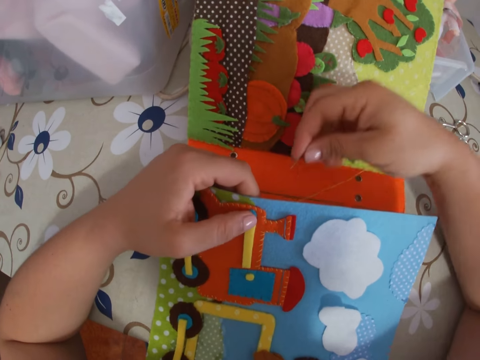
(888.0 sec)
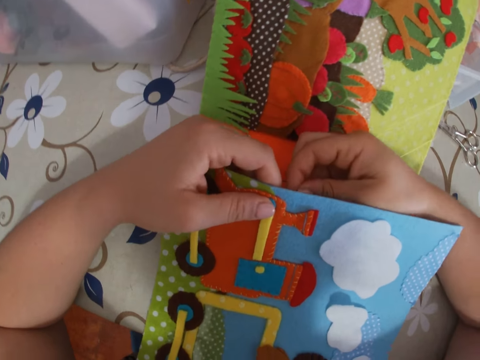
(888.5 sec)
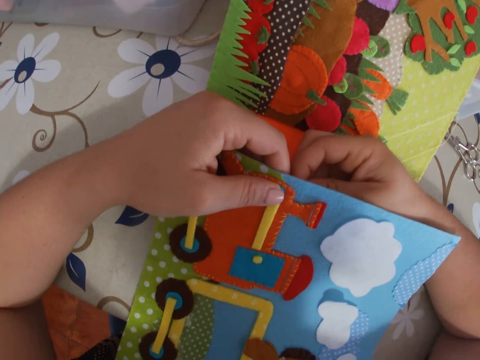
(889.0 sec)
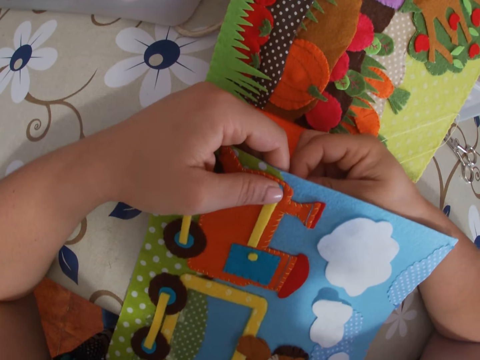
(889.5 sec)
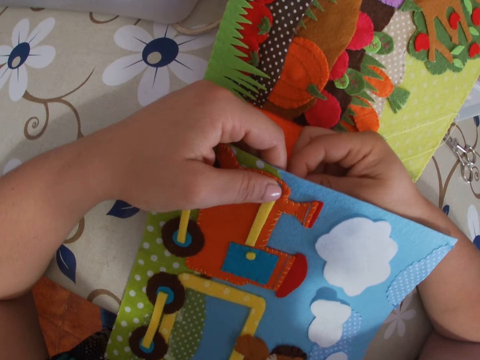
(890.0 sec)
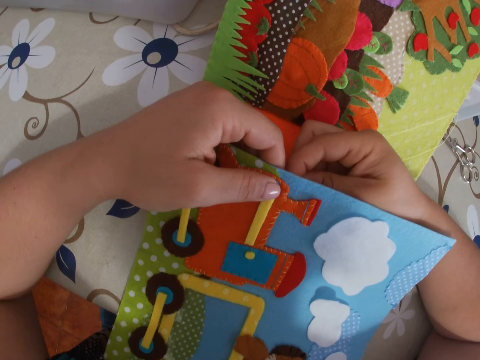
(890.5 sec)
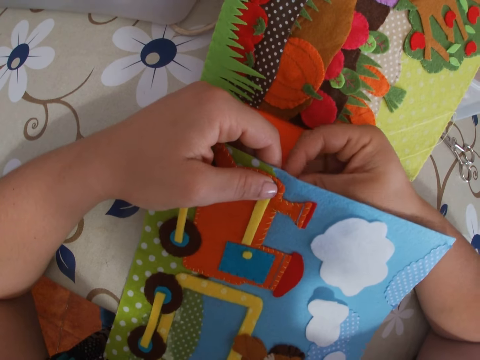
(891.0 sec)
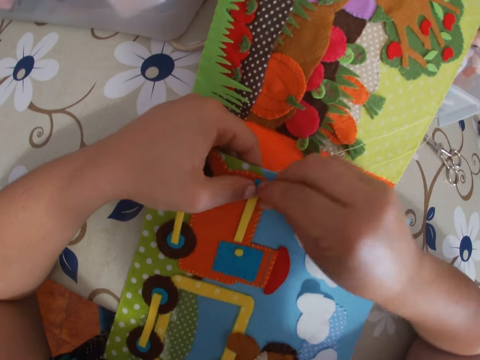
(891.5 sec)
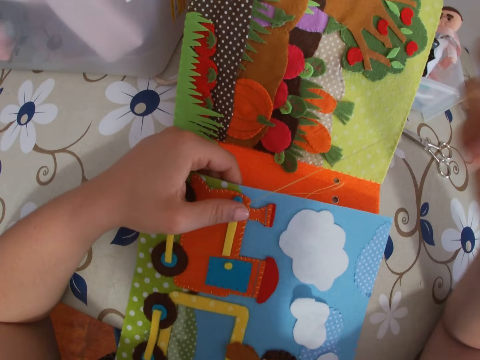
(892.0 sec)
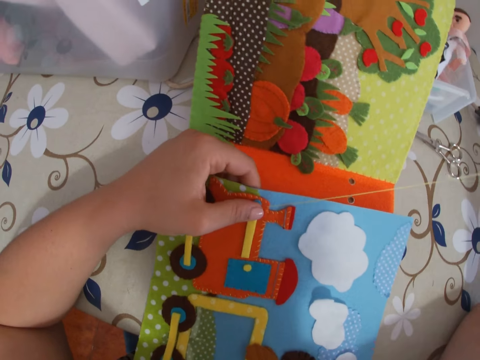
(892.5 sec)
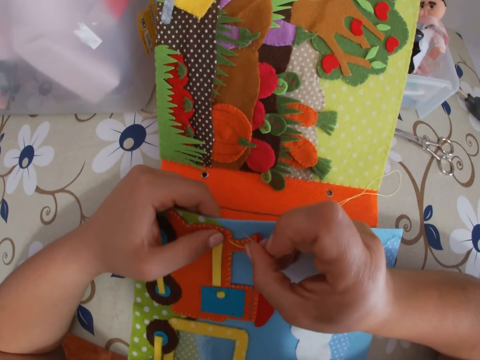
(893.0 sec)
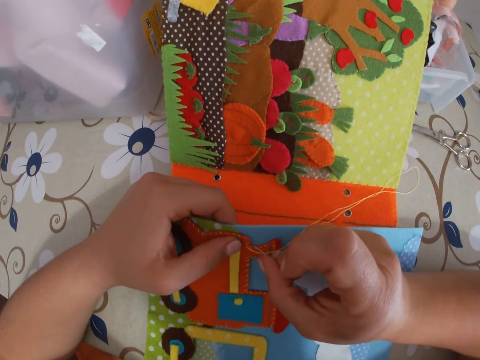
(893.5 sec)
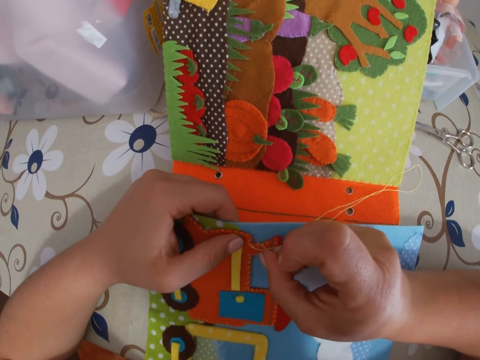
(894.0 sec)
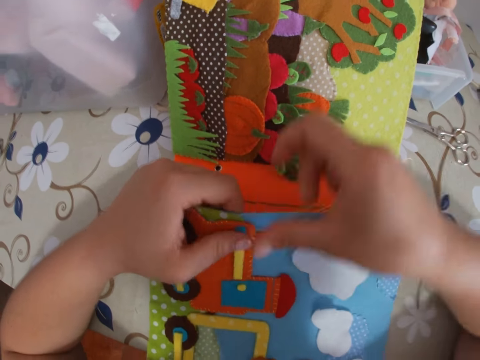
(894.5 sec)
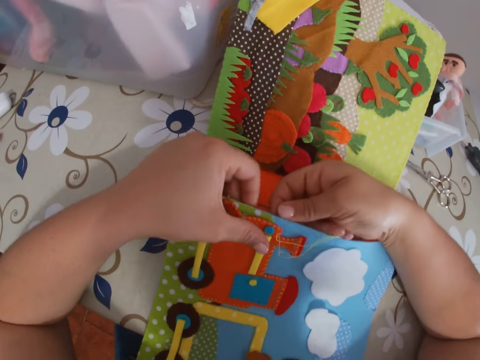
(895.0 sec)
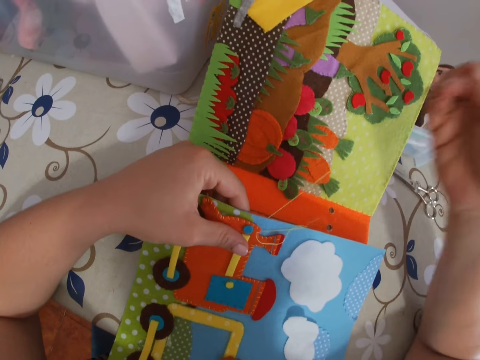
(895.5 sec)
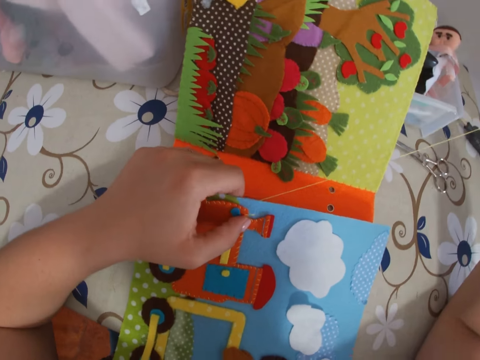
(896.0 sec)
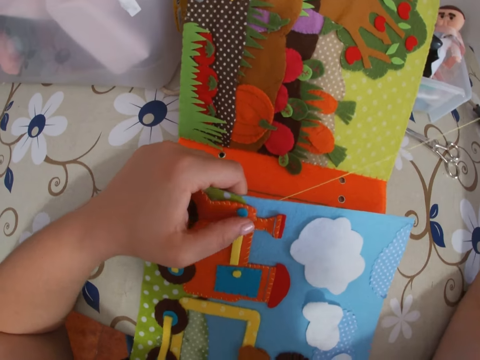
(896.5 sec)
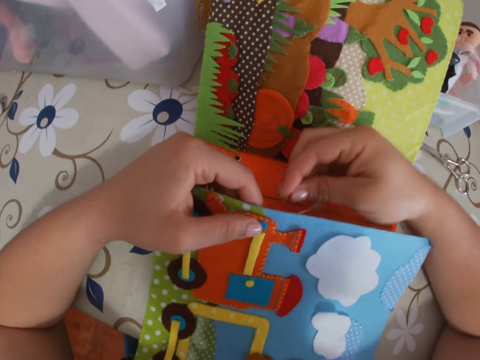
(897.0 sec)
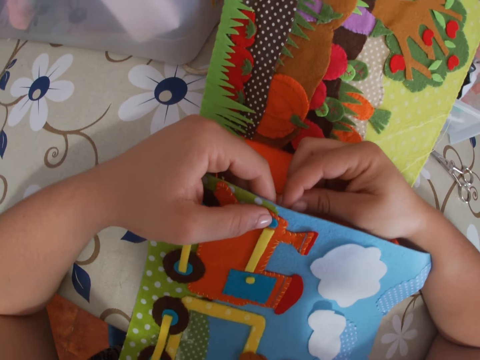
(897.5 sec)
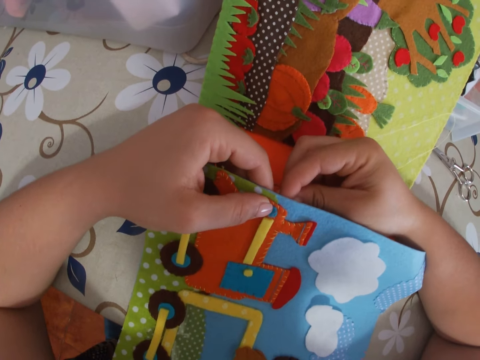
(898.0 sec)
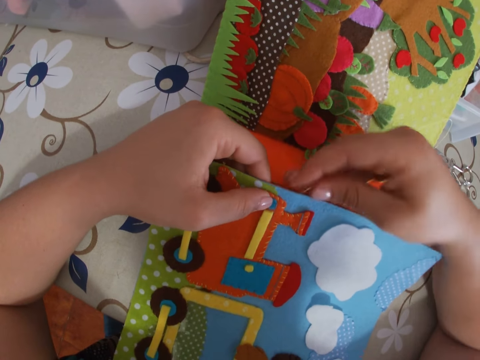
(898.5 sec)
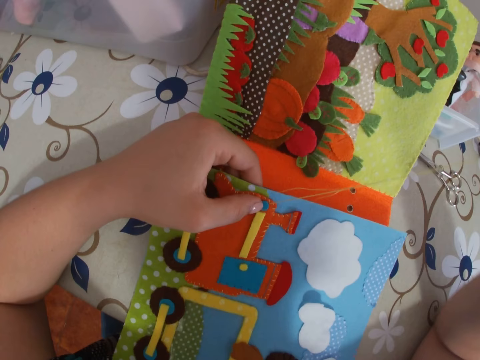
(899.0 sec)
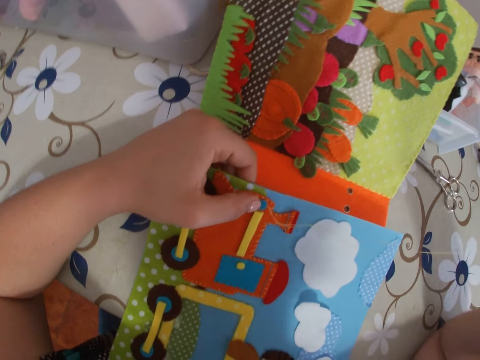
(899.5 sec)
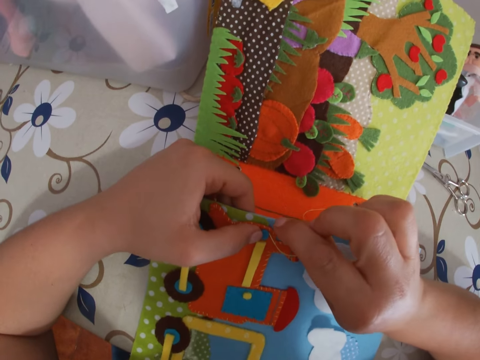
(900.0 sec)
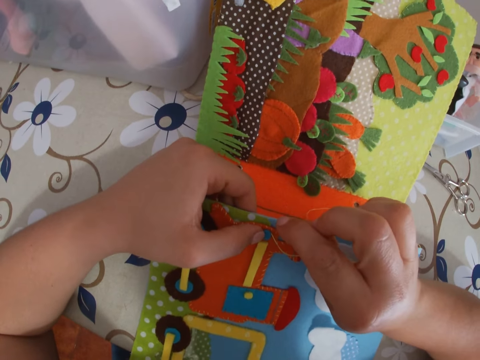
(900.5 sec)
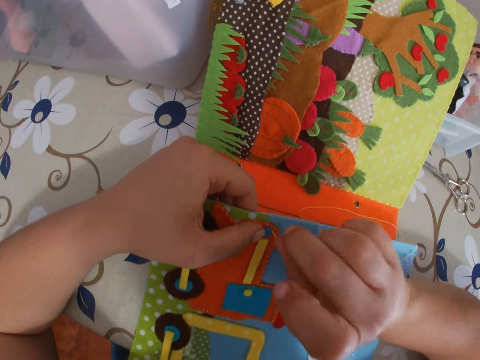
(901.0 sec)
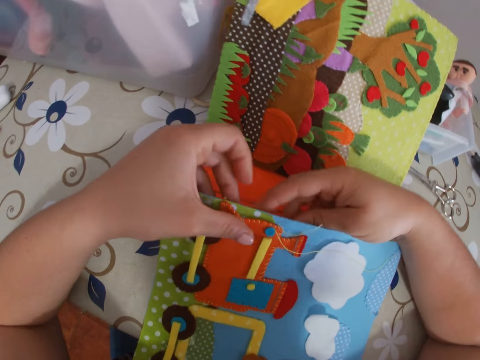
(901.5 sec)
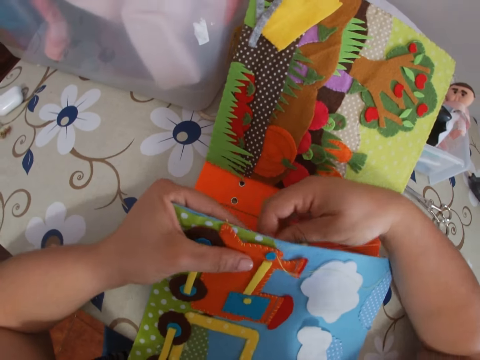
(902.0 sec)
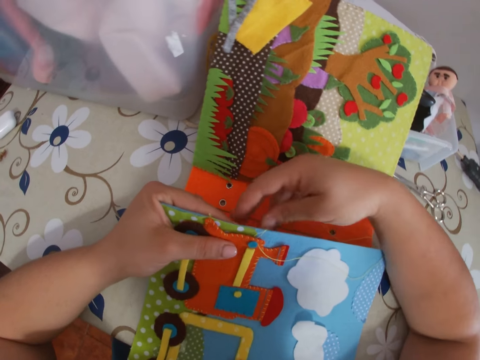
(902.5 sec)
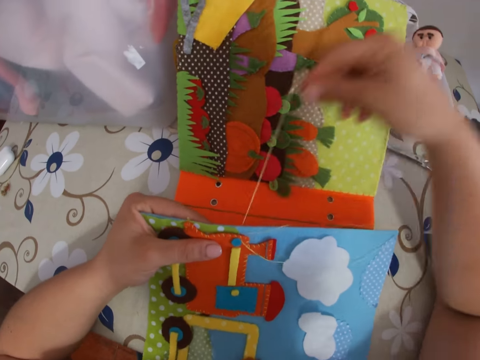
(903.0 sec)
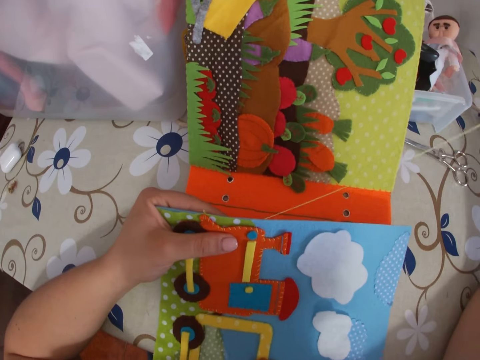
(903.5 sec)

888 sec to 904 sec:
The camera wearer sticks the needle with thread through the paper. She pulls the needle with thread through the paper with her right hand. She sticks the needle with thread through the paper. She pulls the needle with thread through the paper with her right hand. She sticks the needle with thread through the paper. She pulls the needle with thread through the paper with her right hand. She sticks the needle with thread through the paper. She pulls the needle with thread through the paper with her right hand.

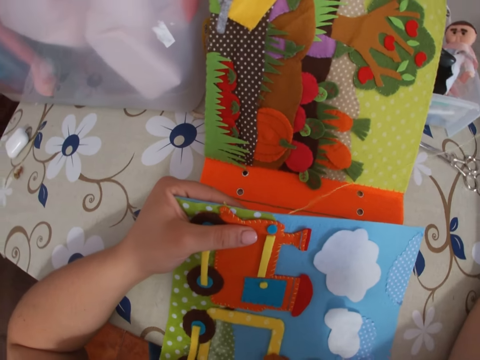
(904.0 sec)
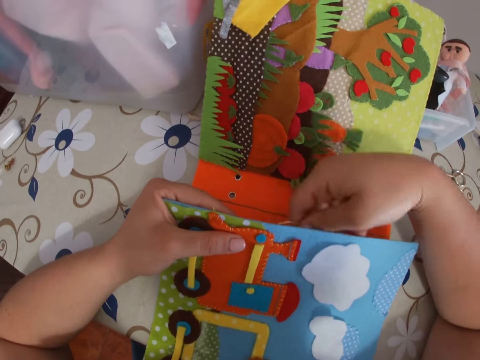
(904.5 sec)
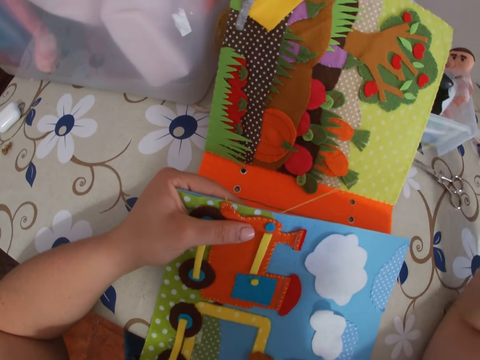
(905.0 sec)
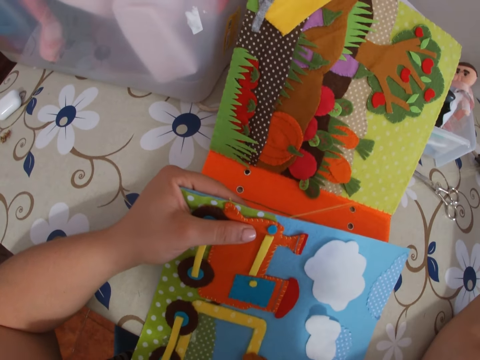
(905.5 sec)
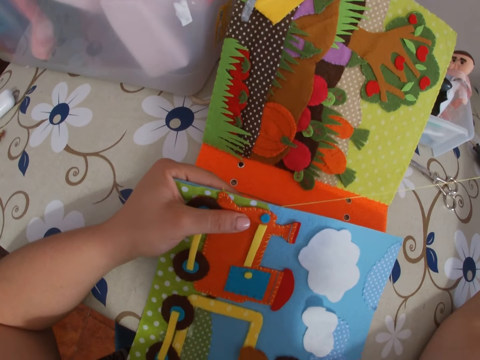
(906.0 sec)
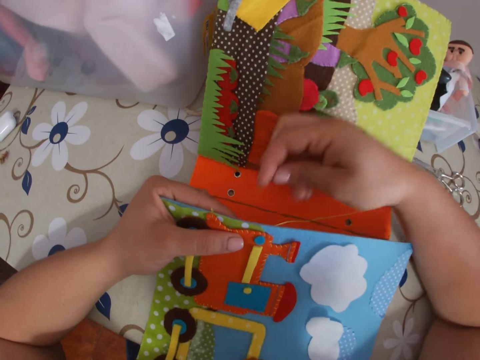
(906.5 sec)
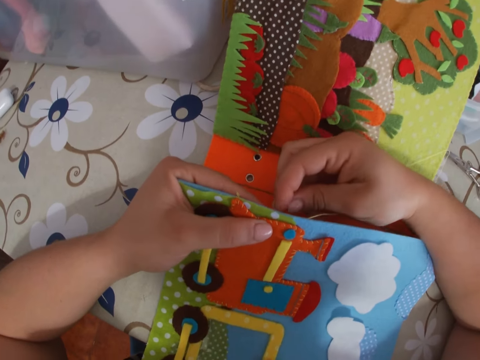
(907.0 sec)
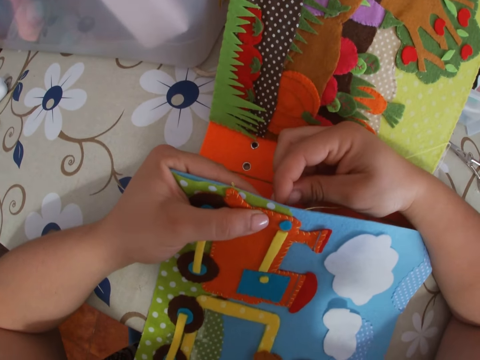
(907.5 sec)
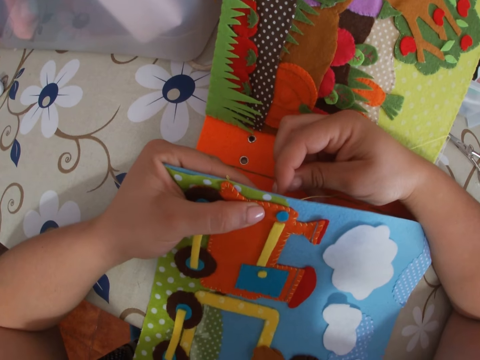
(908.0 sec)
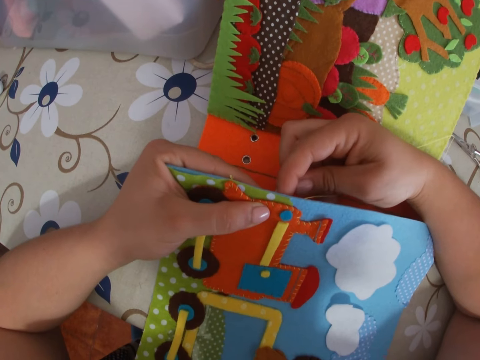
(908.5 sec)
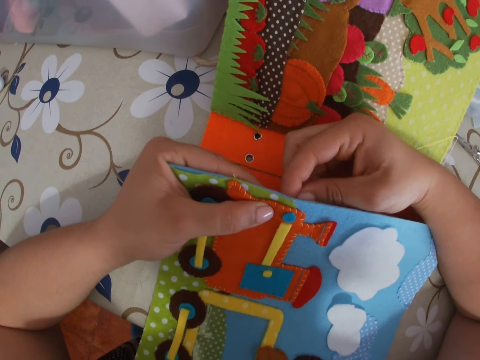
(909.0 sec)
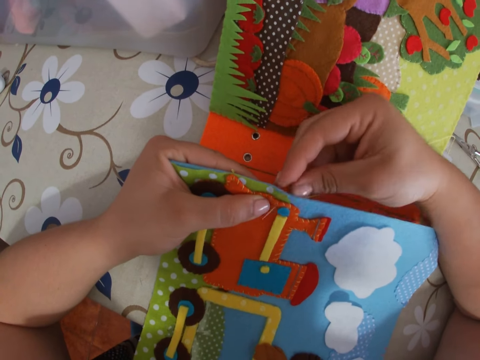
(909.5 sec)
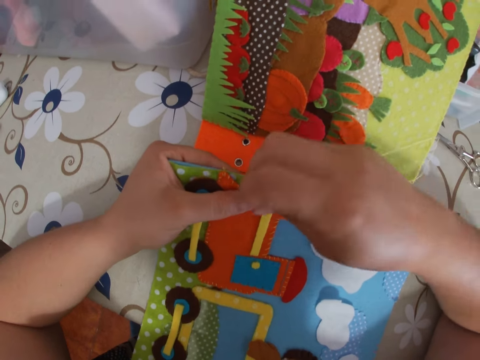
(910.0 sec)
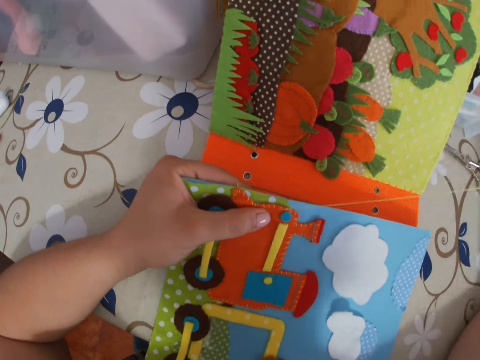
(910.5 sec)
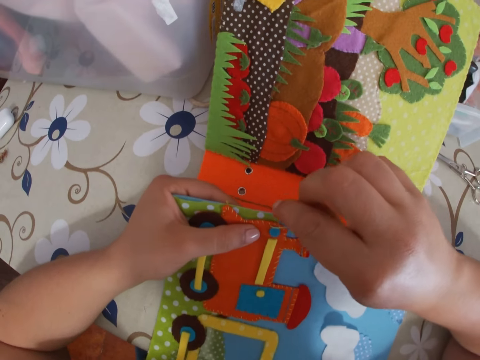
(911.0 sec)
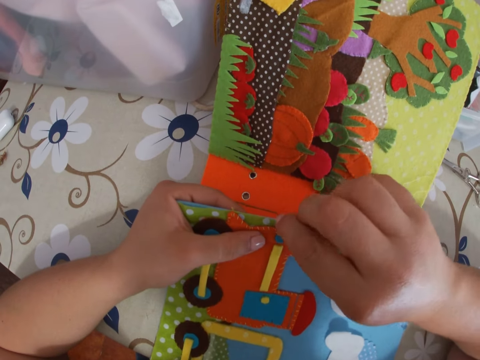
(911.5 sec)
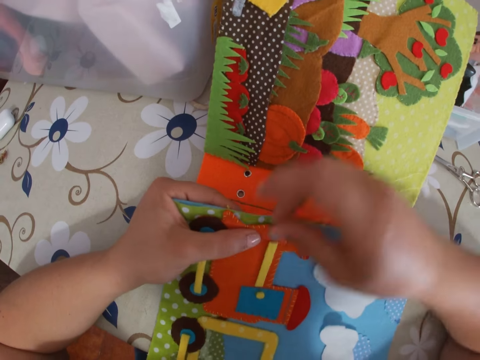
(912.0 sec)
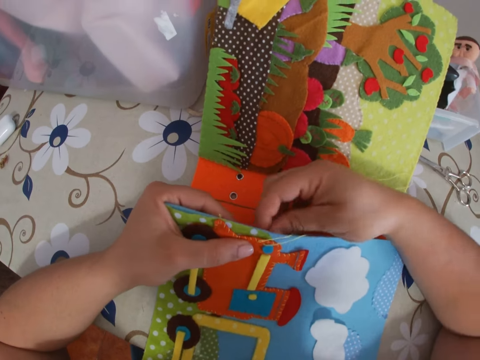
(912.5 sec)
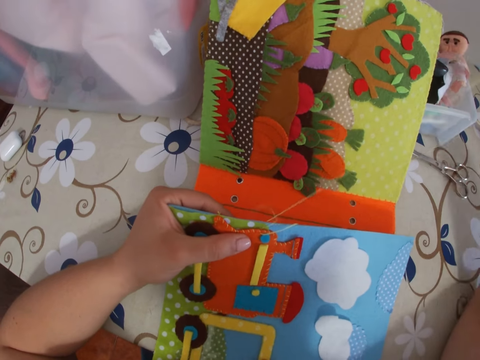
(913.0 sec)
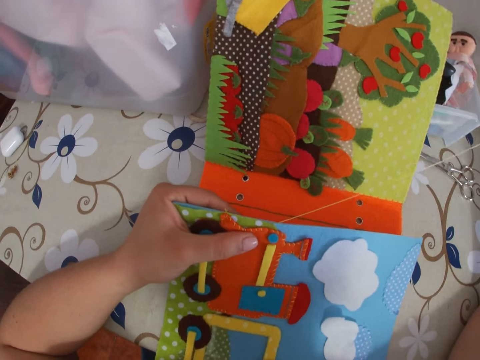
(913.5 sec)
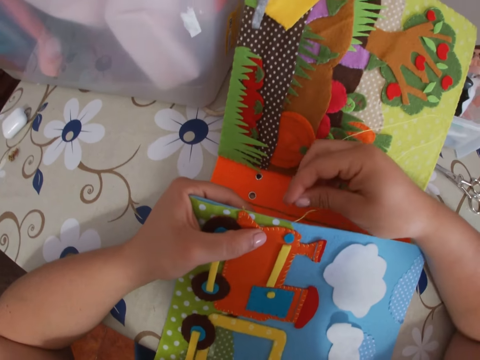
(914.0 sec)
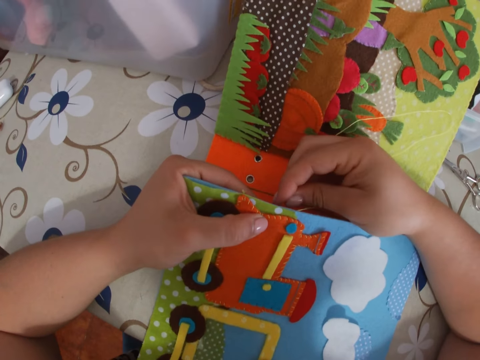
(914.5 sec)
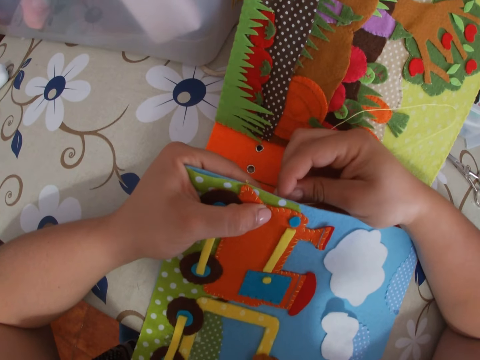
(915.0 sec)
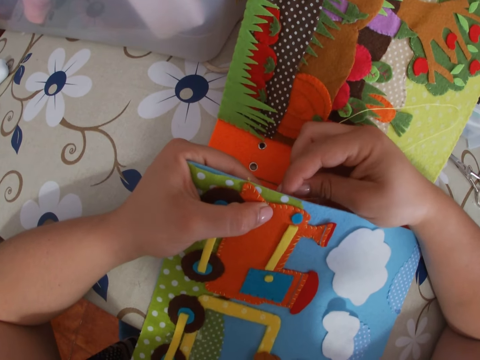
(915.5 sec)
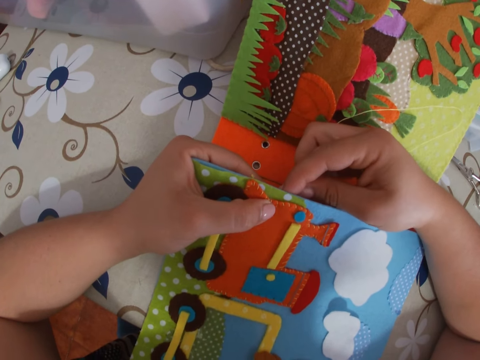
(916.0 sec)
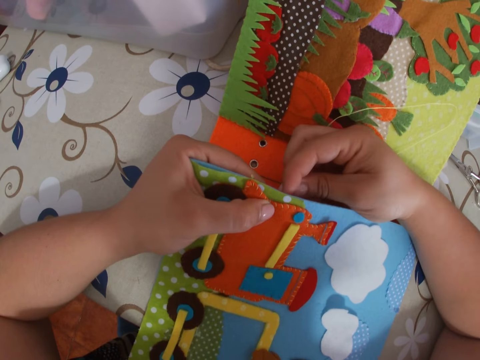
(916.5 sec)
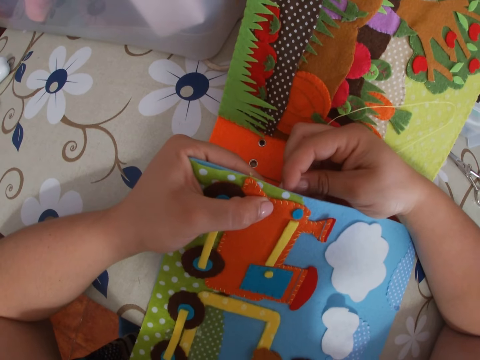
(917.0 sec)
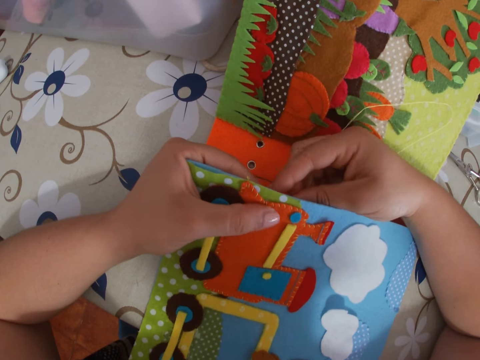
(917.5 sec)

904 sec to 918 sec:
The camera wearer adjusts the thread. She sticks the needle with thread through the paper. She pulls the needle with thread through the paper with her right hand. She sticks the needle with thread through the paper. She pulls the needle with thread through the paper with her right hand. She sticks the needle with thread through the paper.
